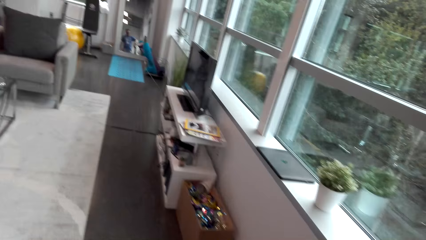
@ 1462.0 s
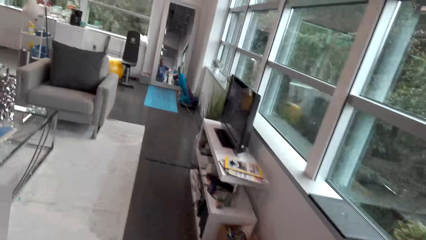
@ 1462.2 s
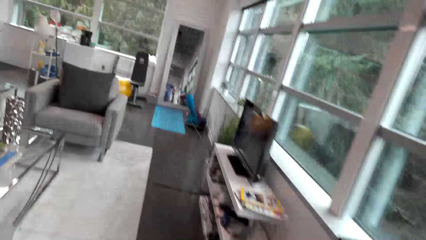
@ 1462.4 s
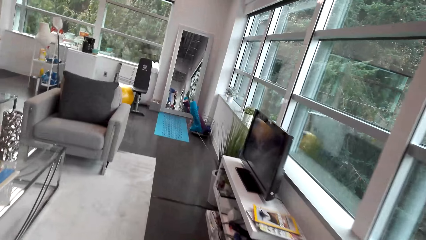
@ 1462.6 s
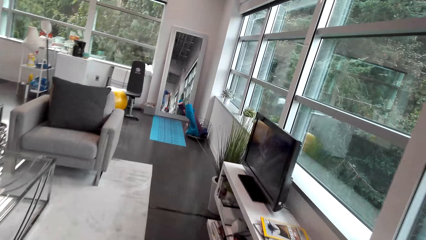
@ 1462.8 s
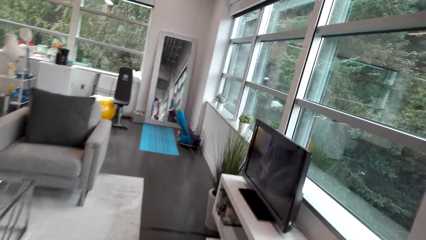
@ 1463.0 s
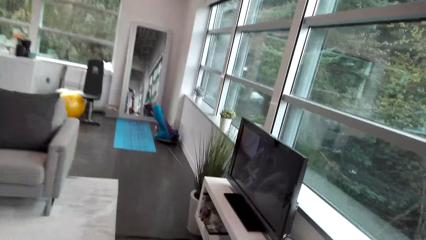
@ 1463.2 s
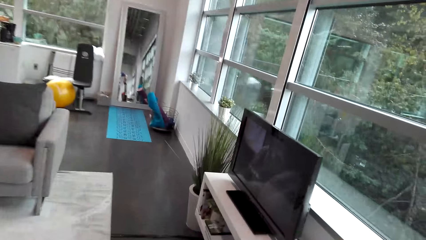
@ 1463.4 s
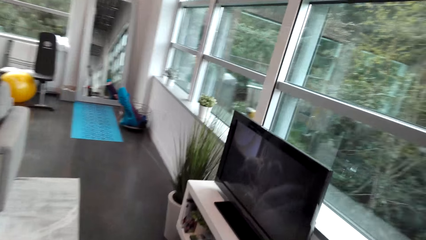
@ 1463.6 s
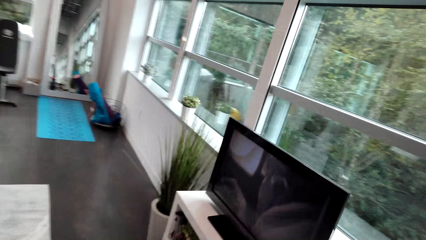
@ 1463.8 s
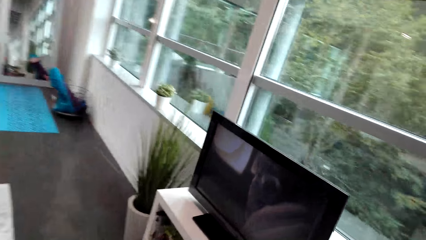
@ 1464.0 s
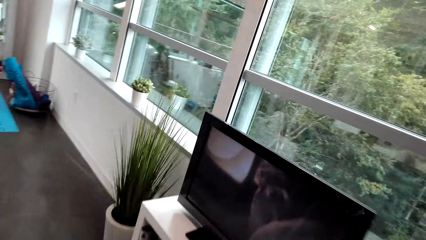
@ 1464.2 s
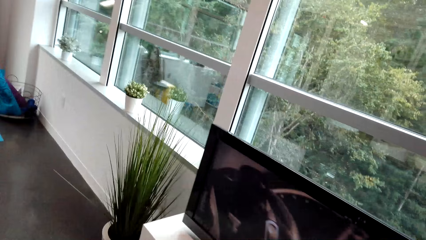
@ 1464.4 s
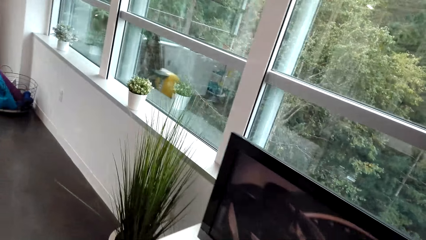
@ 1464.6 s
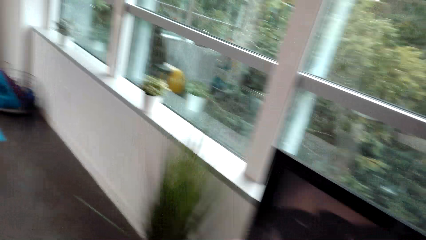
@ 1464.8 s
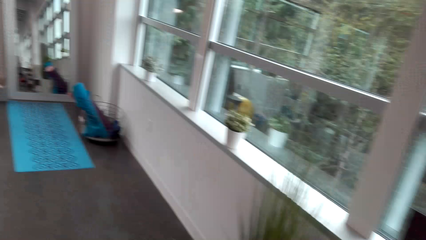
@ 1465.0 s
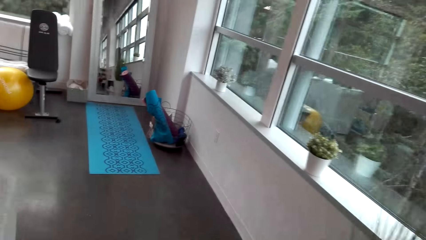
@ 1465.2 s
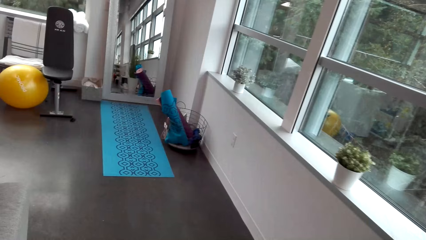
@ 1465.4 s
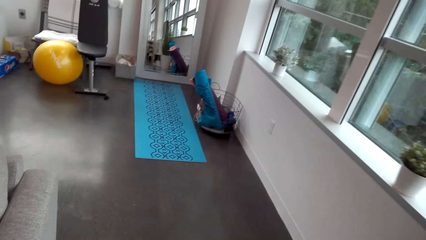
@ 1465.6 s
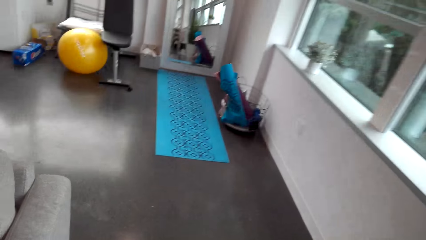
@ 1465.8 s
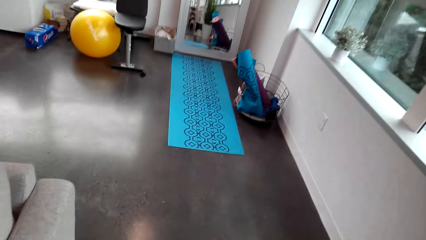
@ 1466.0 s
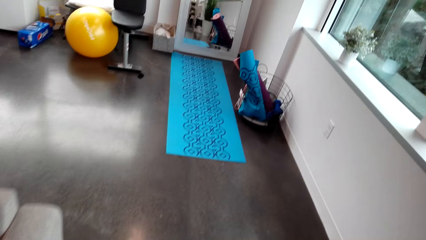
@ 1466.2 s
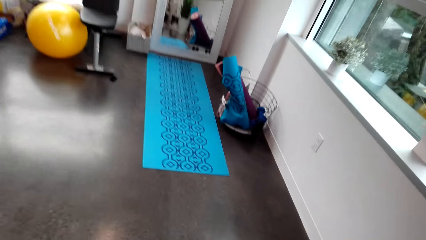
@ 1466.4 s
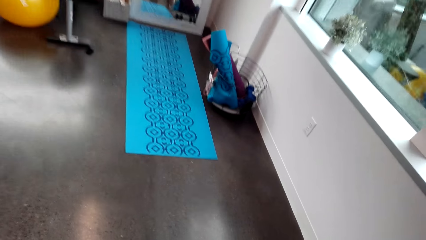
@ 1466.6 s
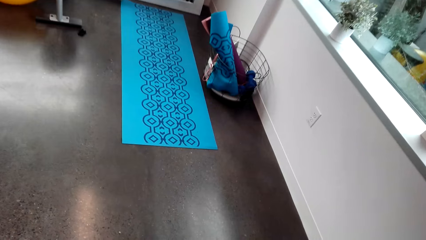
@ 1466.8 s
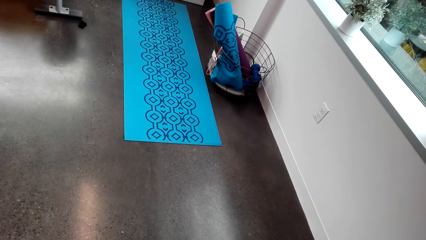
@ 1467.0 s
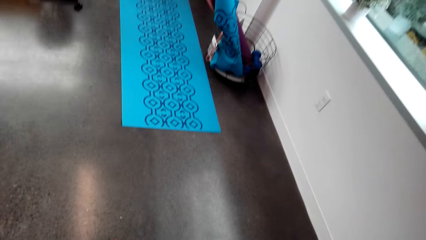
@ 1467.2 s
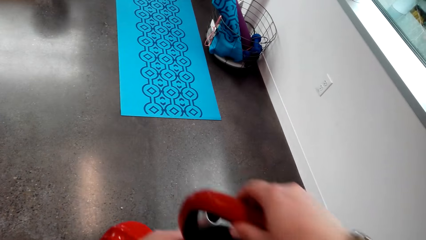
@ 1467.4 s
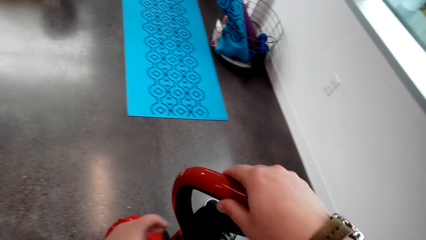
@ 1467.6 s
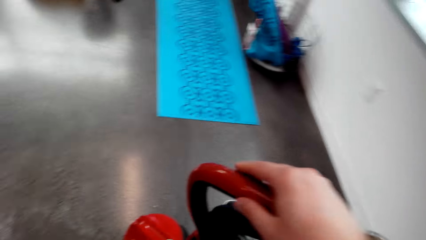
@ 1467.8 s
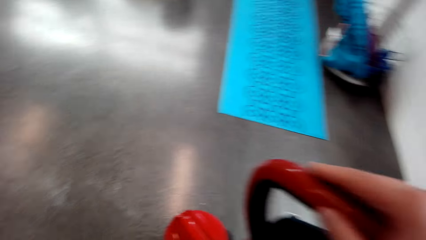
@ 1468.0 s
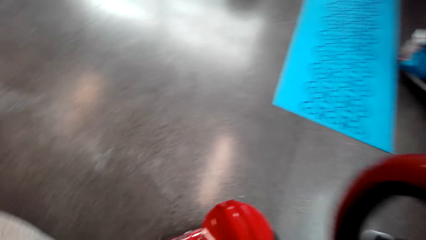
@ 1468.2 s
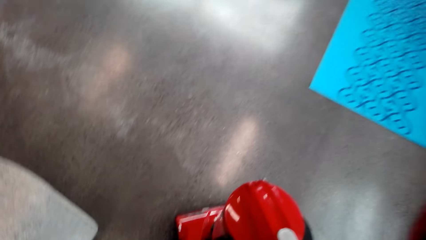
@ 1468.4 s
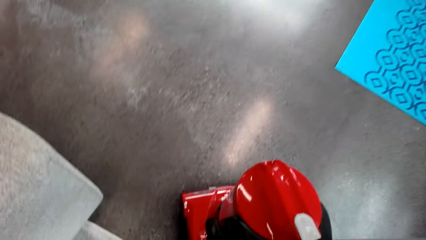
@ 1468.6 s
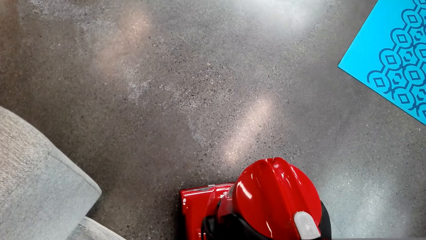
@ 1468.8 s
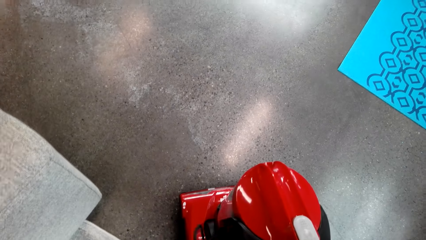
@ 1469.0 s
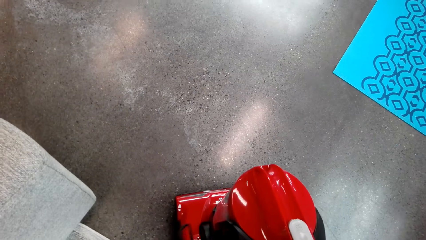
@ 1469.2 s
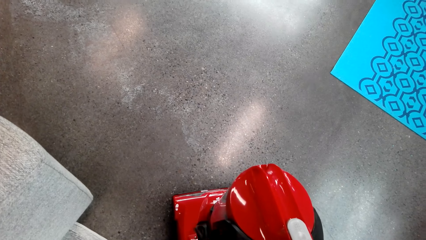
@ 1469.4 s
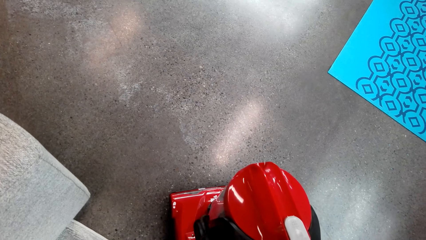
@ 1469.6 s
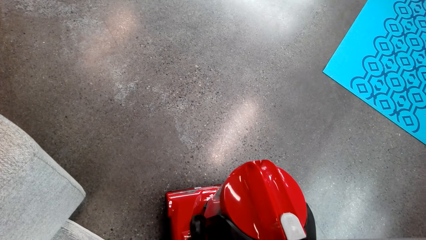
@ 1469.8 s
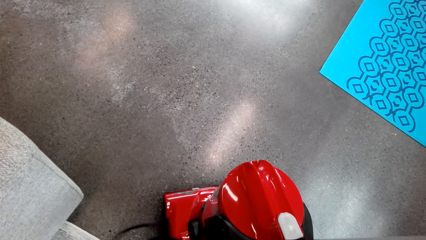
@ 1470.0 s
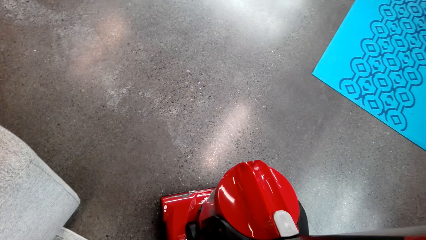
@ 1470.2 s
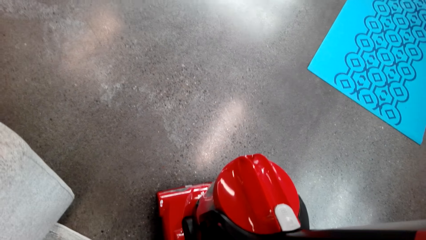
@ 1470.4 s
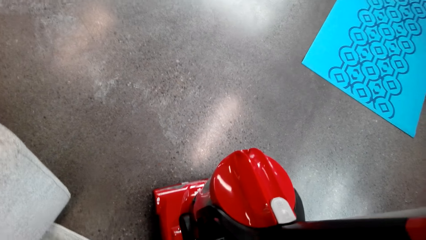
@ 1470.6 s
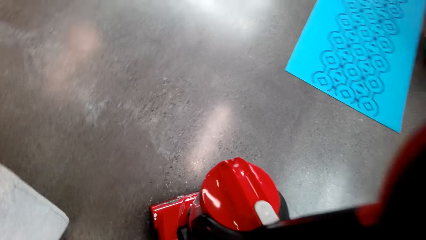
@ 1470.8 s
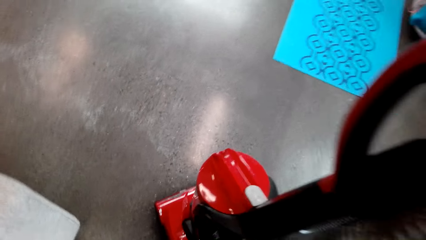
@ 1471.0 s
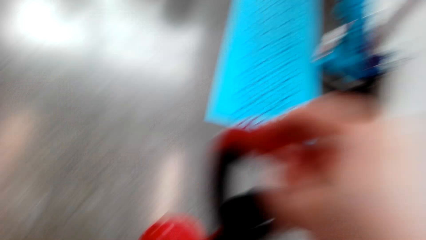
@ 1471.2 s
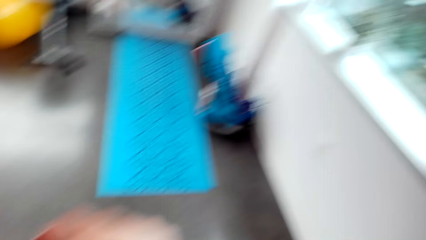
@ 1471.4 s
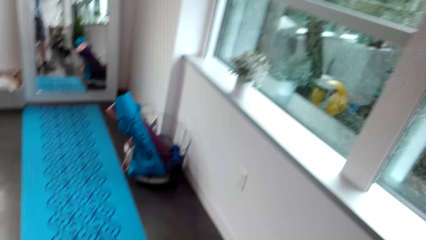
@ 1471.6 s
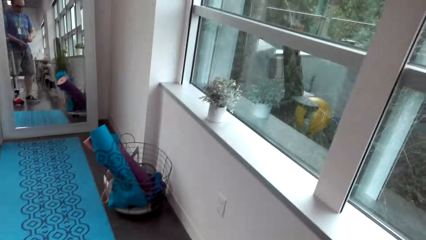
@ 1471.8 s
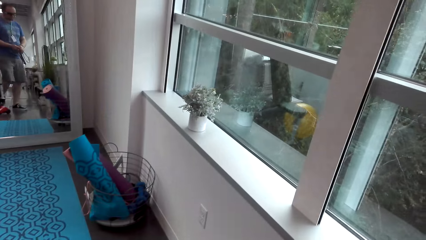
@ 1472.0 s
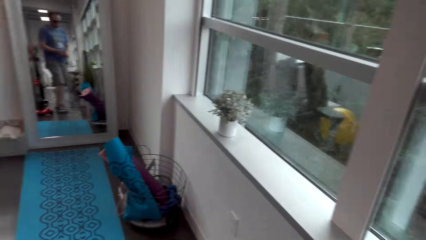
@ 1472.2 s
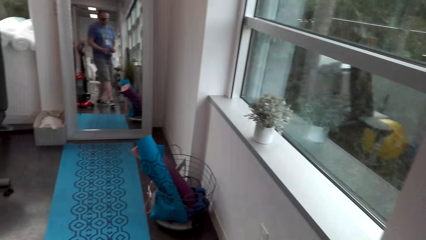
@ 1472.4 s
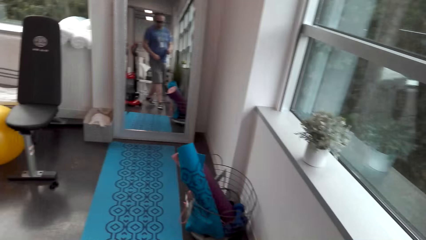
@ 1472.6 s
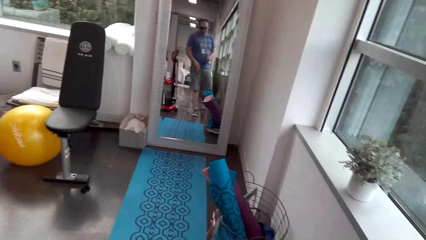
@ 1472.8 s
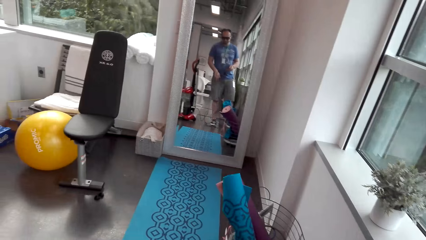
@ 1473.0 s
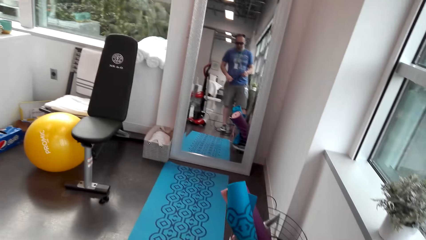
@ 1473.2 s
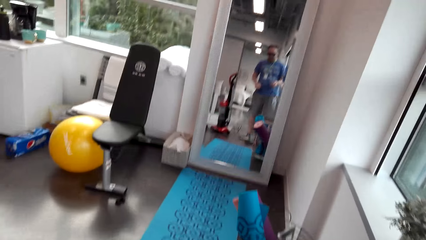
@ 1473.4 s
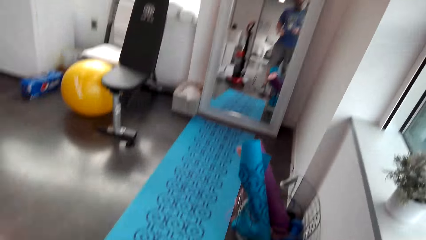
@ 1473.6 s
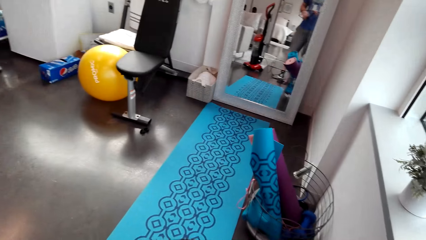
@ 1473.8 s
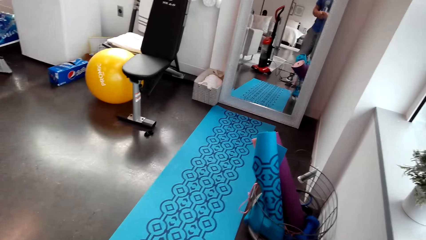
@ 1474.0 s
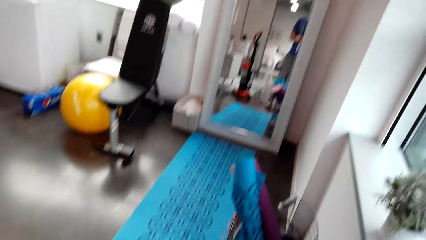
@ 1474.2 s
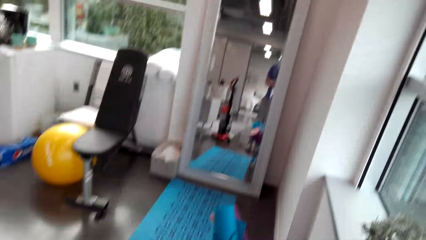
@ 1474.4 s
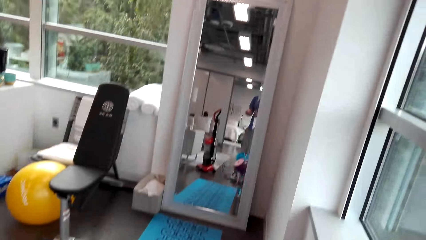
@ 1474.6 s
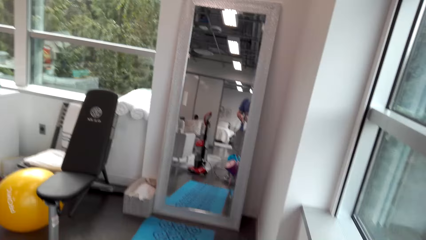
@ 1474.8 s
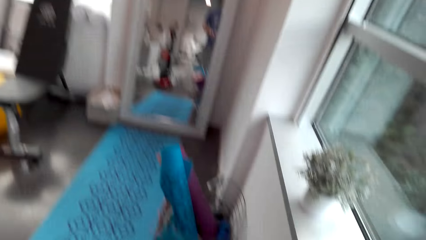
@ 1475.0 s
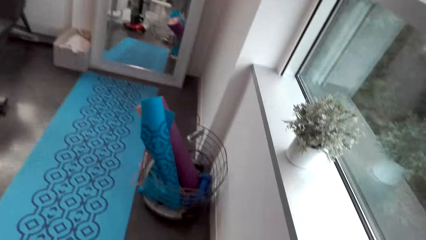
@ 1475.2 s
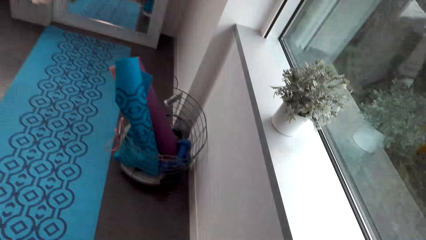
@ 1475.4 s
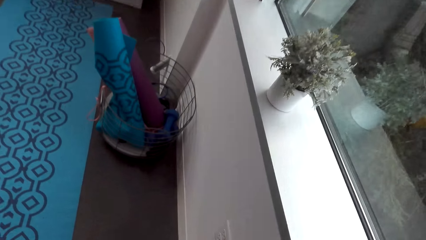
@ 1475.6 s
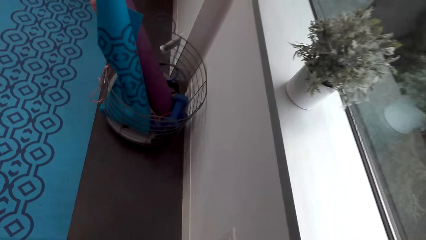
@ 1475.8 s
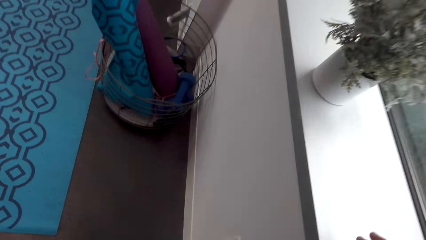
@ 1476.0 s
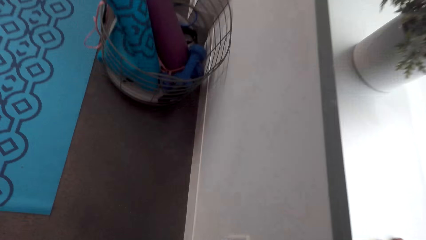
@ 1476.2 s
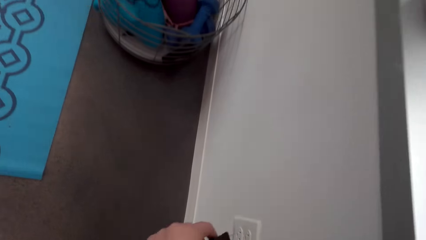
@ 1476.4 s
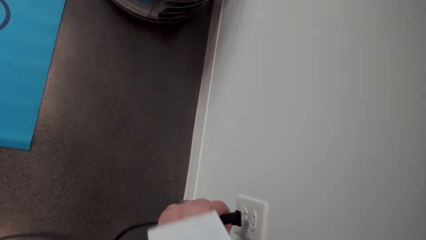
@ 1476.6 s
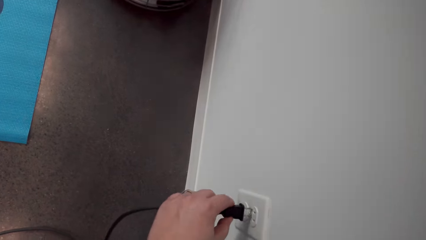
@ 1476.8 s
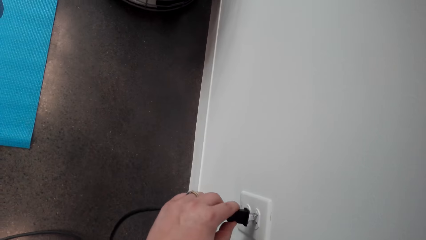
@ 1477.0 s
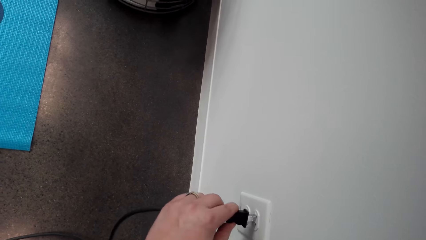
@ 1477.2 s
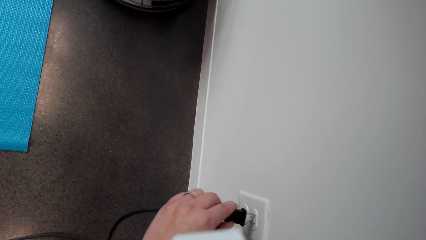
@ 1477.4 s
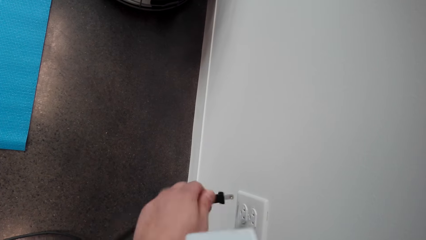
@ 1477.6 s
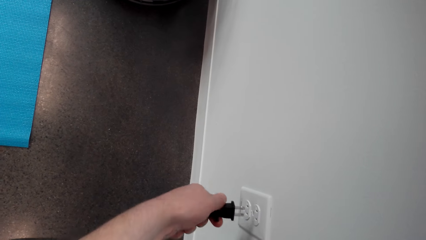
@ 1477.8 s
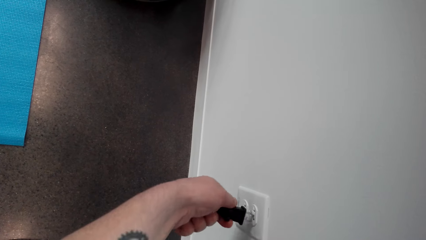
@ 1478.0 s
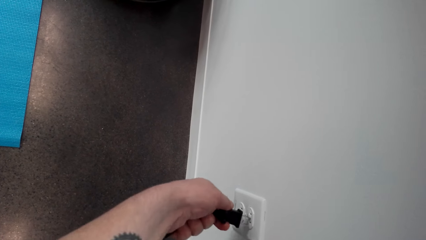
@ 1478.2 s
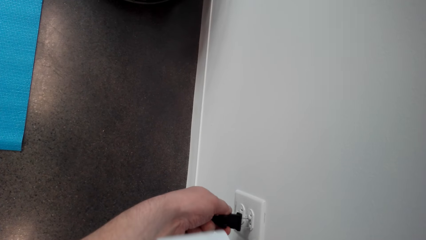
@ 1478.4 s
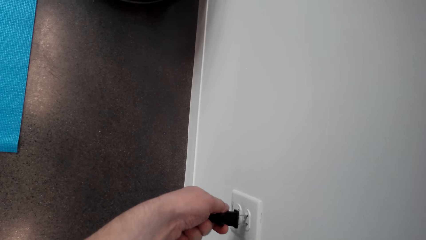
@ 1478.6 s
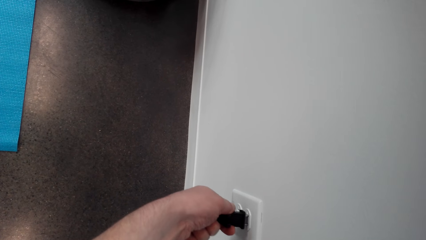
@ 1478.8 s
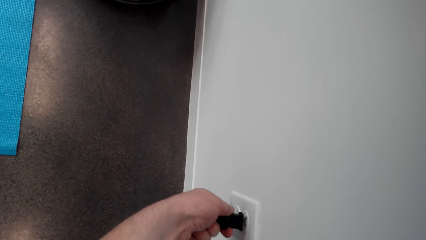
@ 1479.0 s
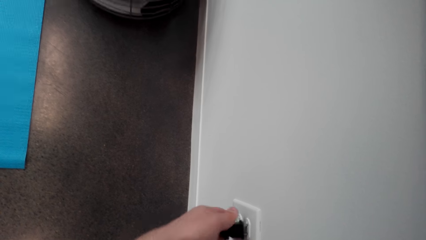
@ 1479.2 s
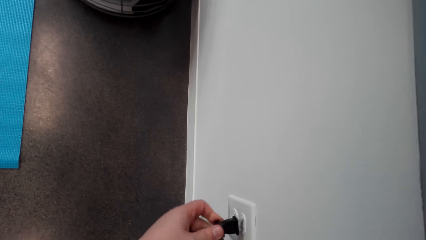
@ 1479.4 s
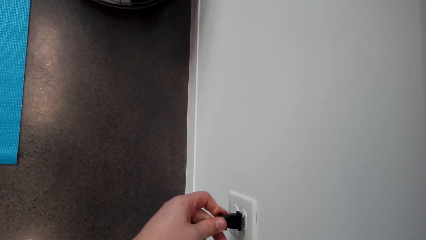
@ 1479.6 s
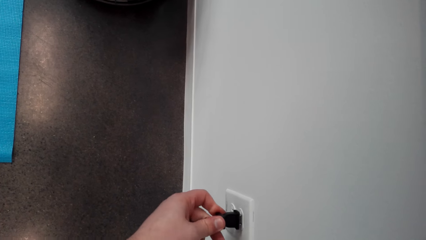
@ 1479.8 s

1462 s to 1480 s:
The camera wearer holds the cleaner on the room floor. They place the vacuum cleaner on the floor. They unroll the cable from the vacuum cleaner. They stretch the cleaner cable to the wall socket. They walk around. They plug the top plug to the socket.
